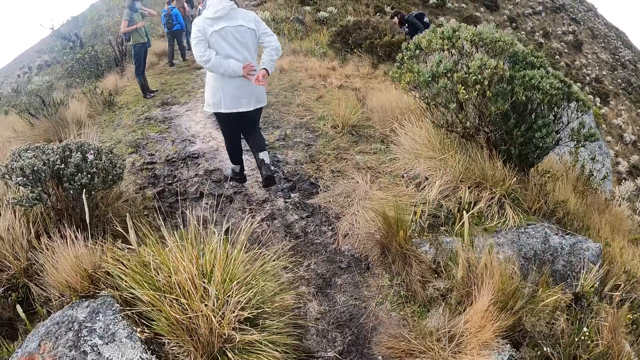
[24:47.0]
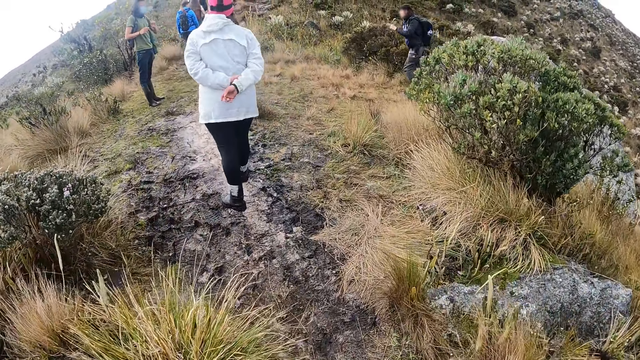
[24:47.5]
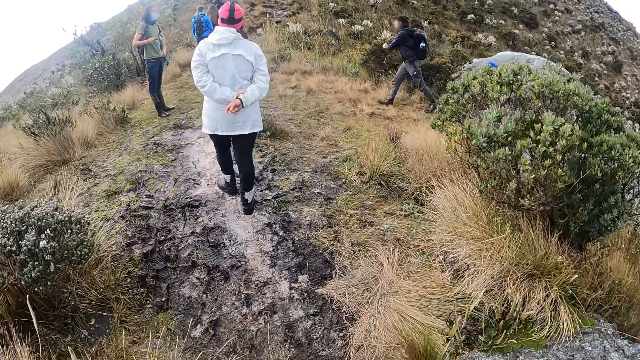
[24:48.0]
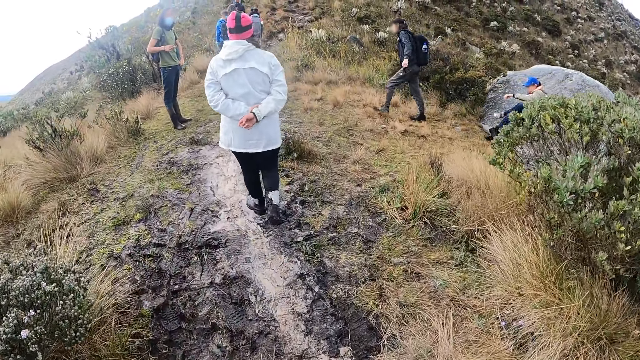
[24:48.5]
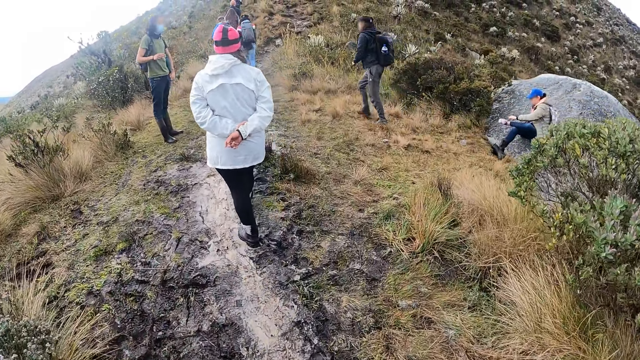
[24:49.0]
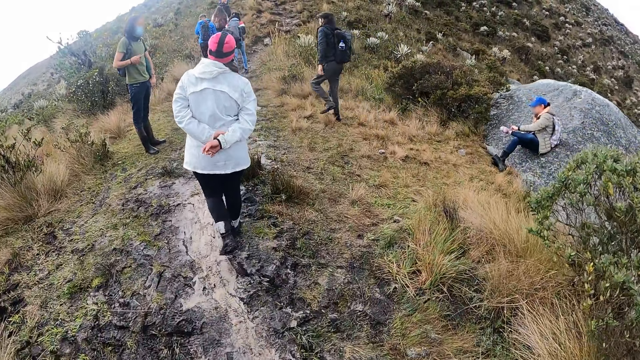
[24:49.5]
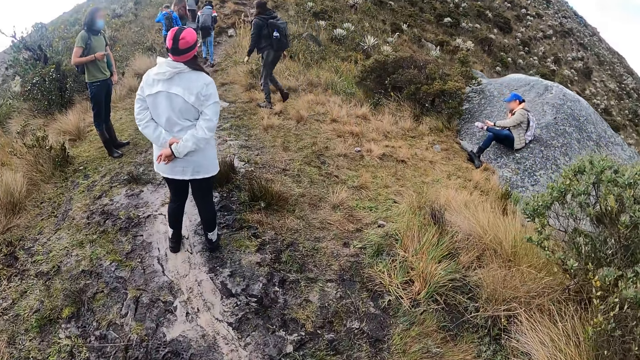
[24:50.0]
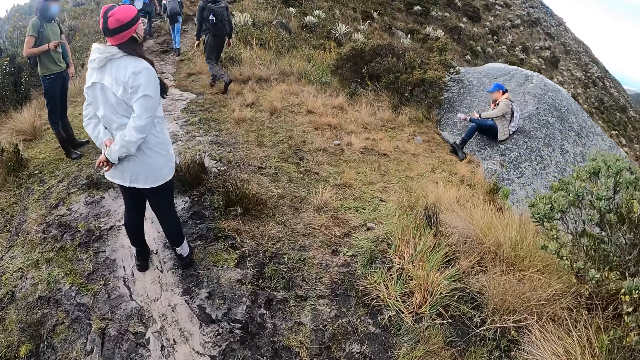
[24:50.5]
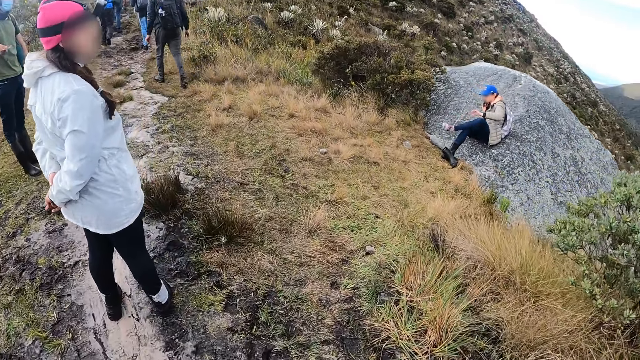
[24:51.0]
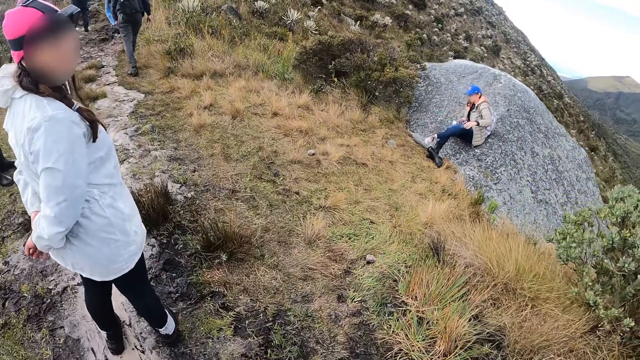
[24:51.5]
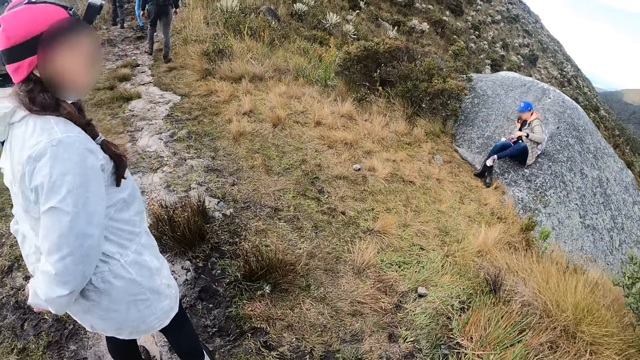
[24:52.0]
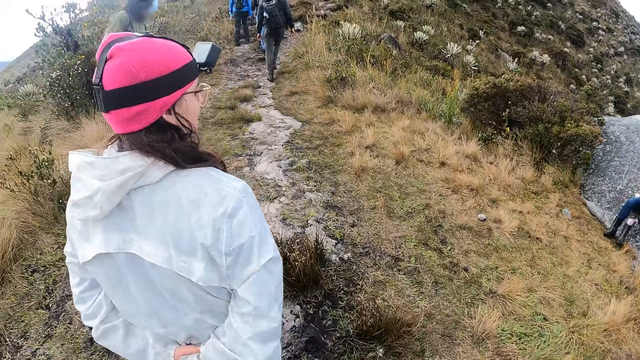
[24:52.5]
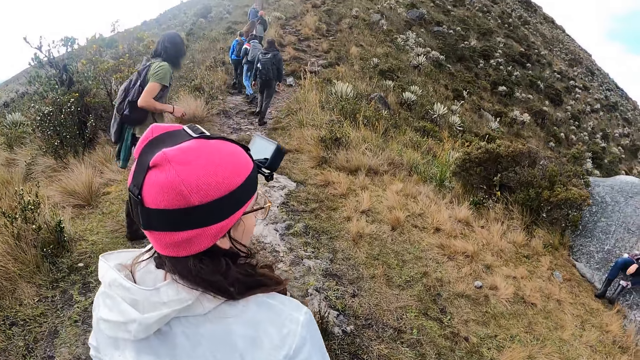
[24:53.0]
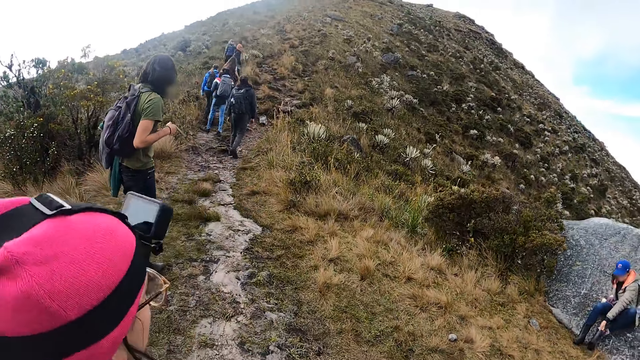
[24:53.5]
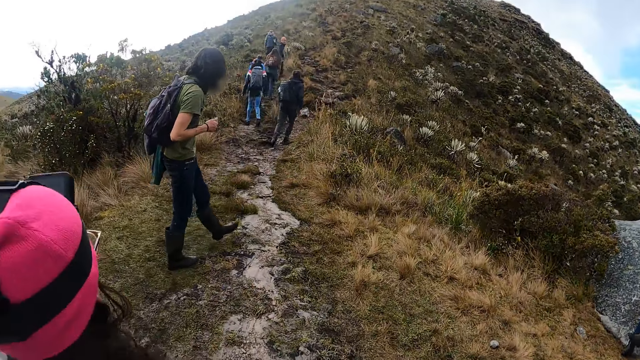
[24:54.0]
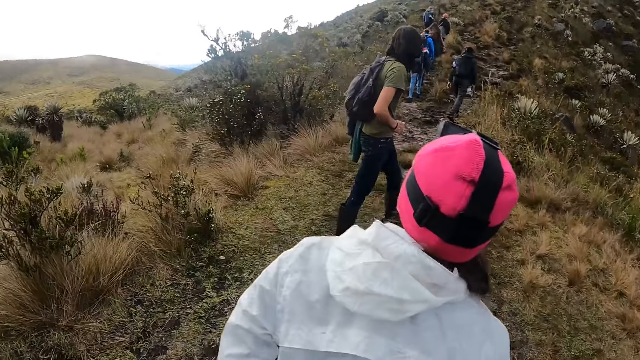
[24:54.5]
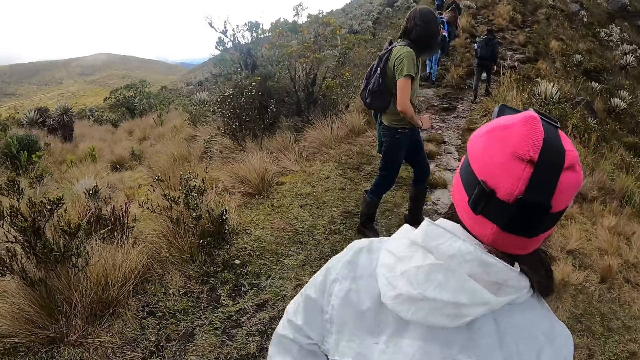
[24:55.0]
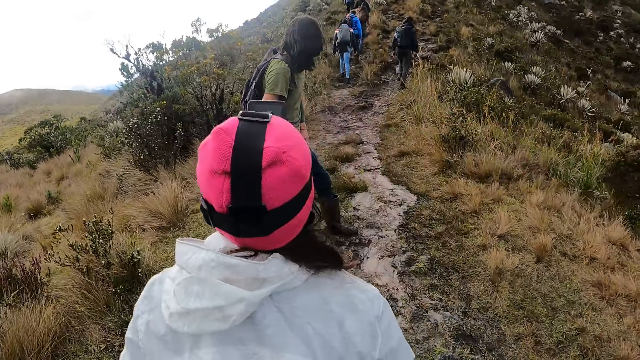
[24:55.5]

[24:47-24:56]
The camera wearer looks around.

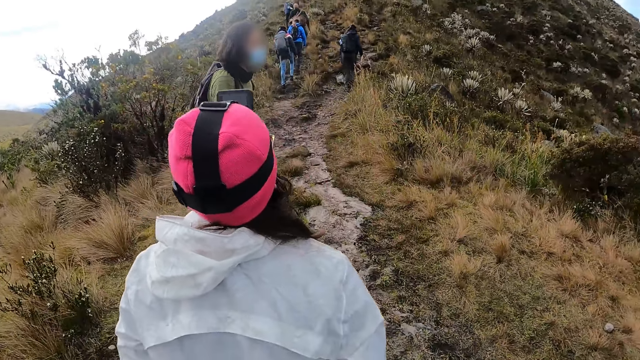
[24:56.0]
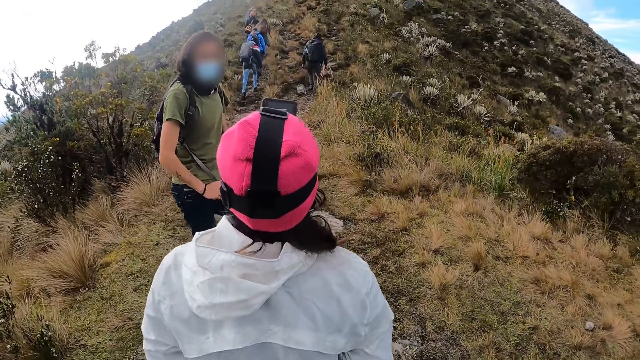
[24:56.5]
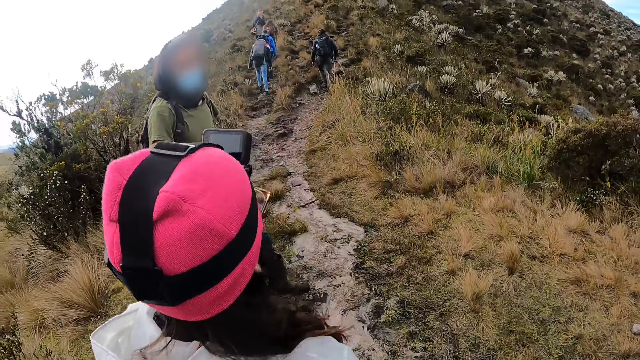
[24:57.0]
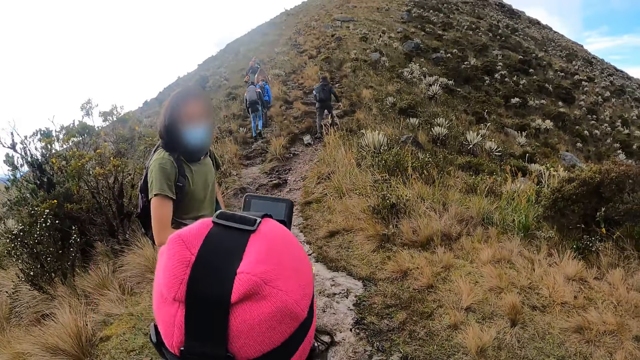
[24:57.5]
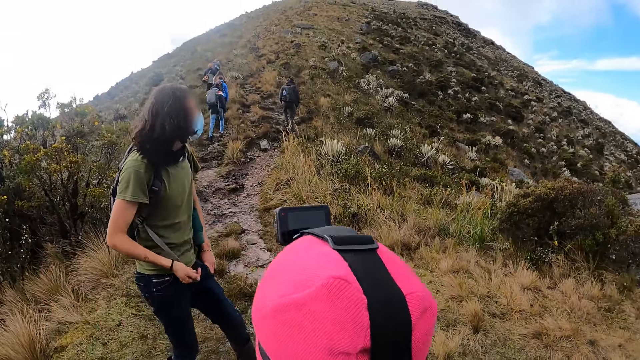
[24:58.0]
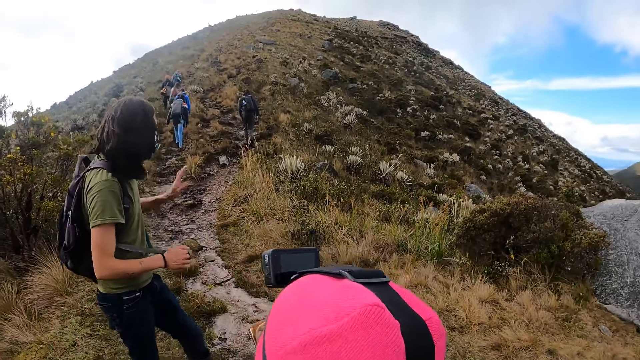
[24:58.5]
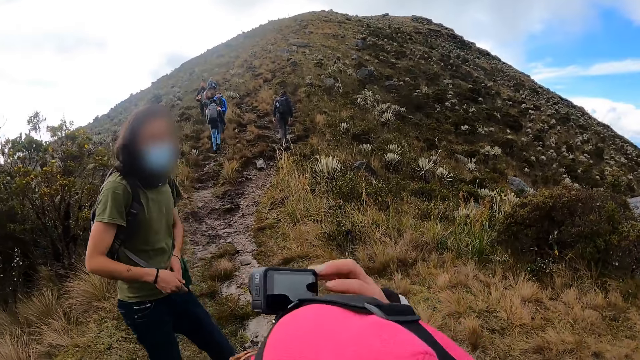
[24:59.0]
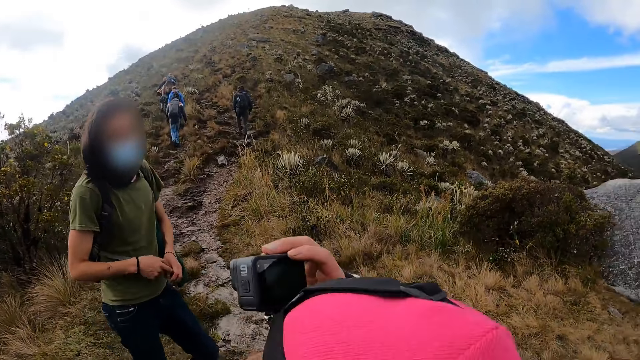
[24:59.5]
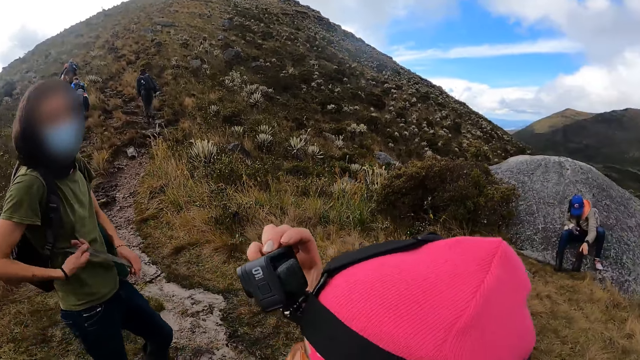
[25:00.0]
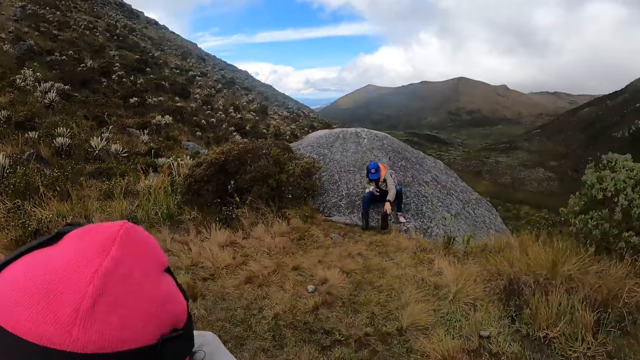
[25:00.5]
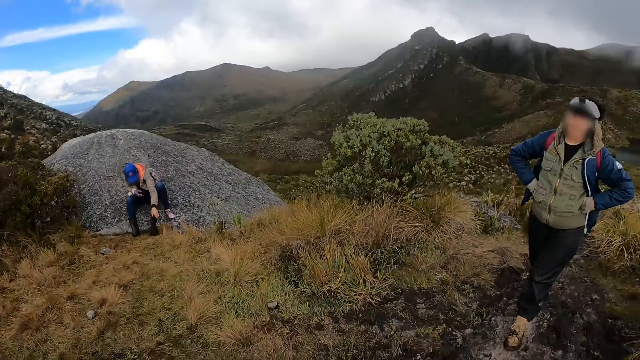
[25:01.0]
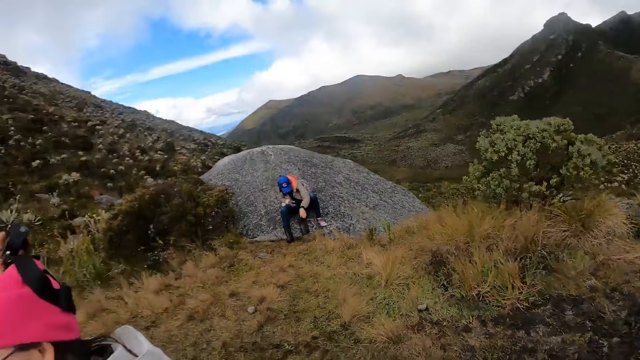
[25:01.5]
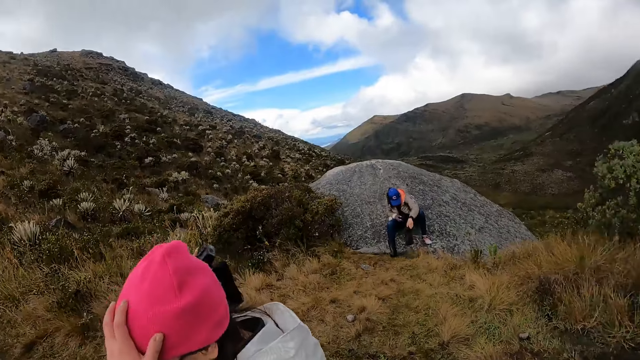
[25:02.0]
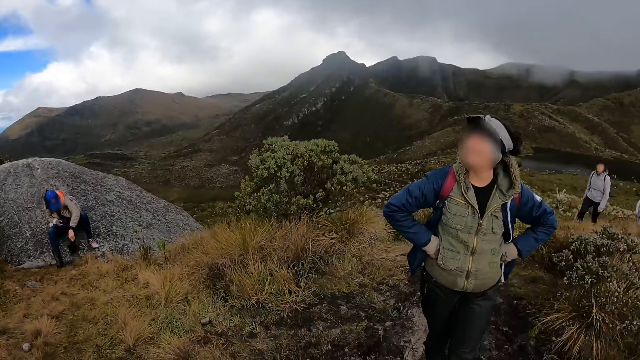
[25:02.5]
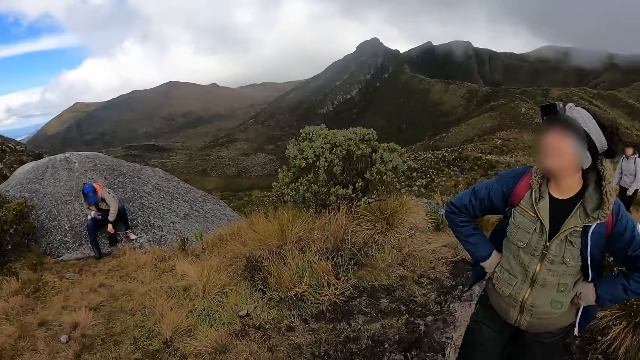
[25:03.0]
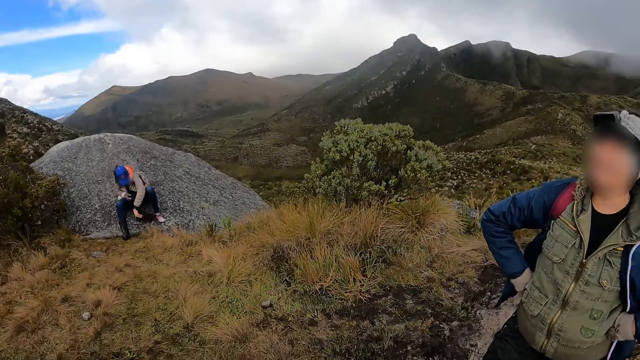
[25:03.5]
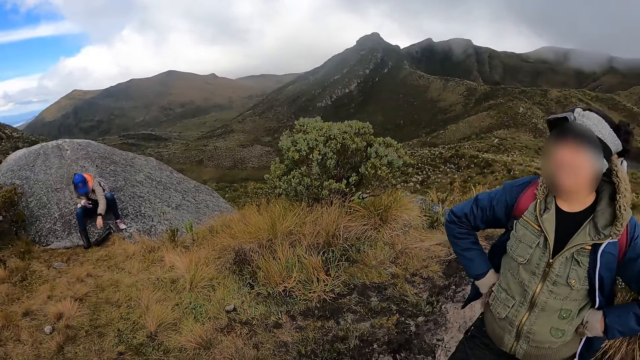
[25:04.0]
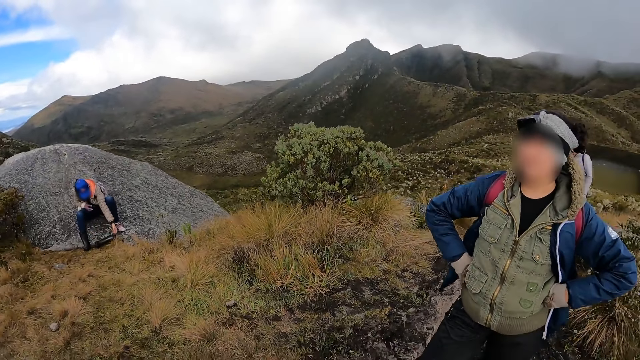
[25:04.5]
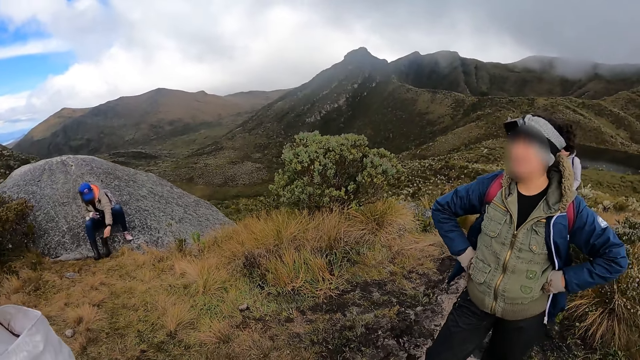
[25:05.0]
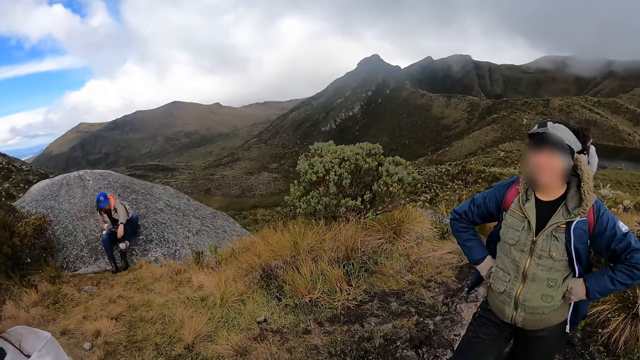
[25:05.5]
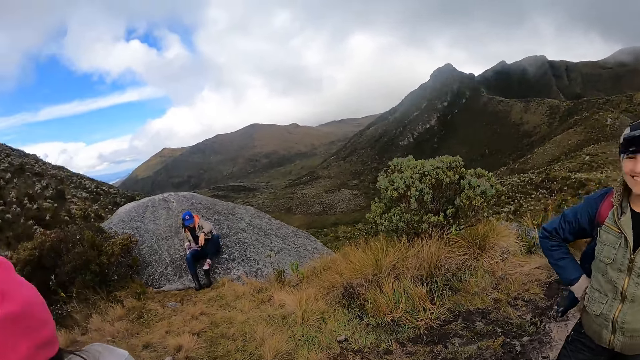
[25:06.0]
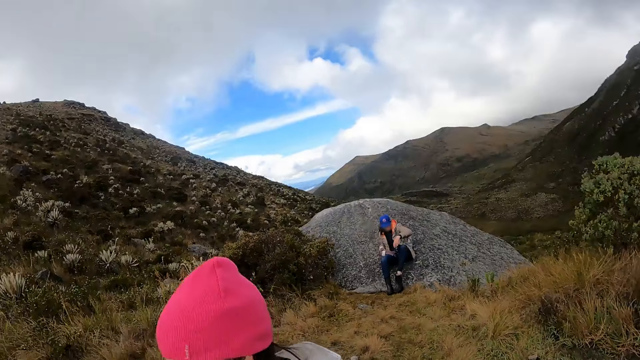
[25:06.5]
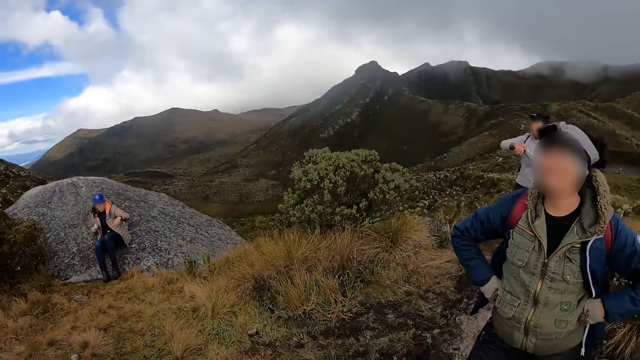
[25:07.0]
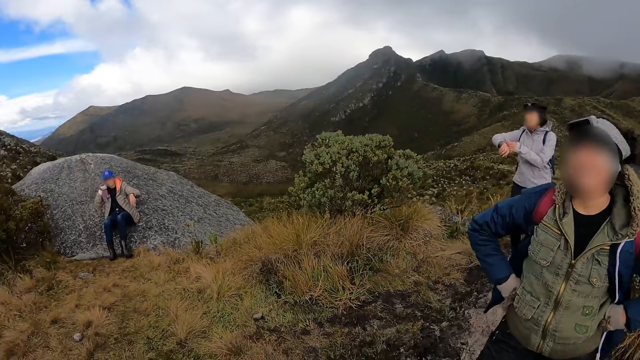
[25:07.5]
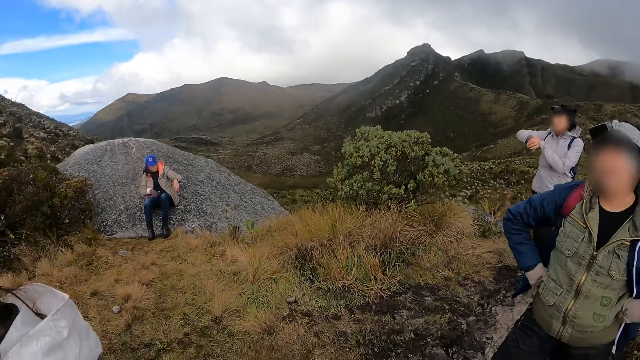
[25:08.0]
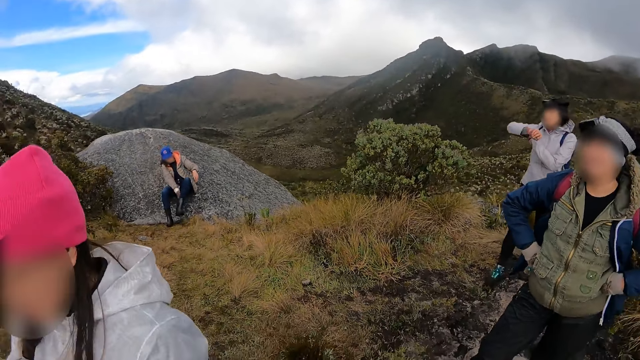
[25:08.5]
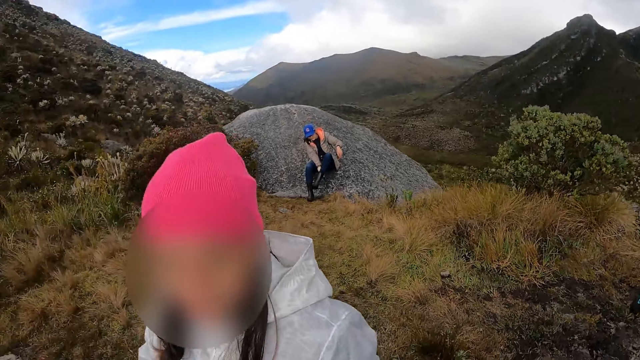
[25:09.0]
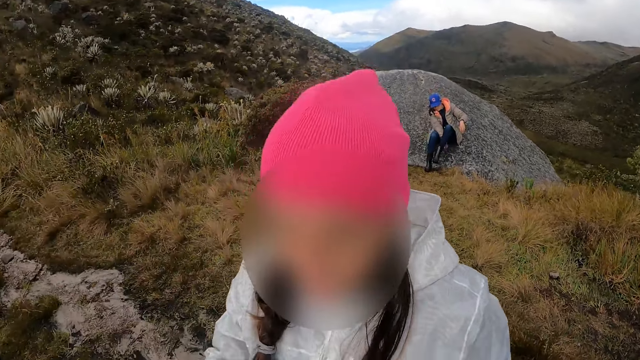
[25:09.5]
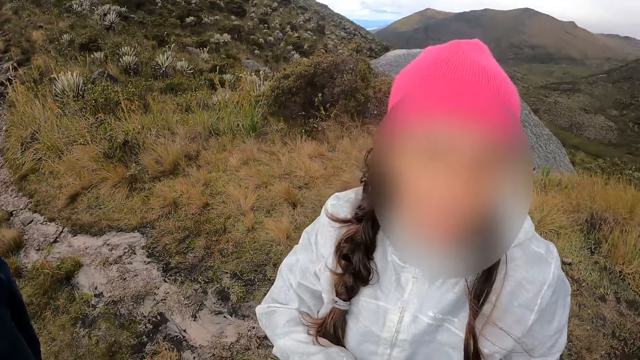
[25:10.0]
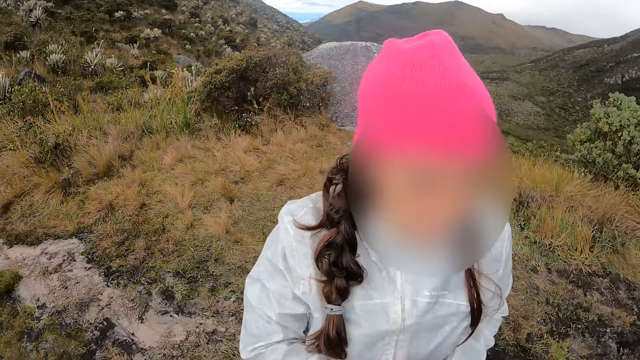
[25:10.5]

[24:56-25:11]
The camera wearer walks in the area. A man interacts with a woman. The woman adjusts a camera on her head with her right hand. Another woman dusts her left boot with her left hand. The camera wearer looks around. The other woman wears her left boot. Another woman adjusts a wristwatch in her right hand with her left hand.
